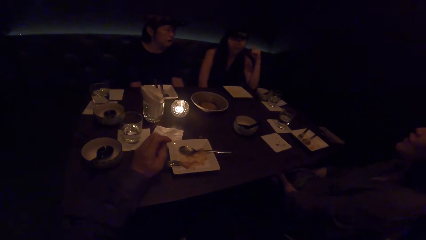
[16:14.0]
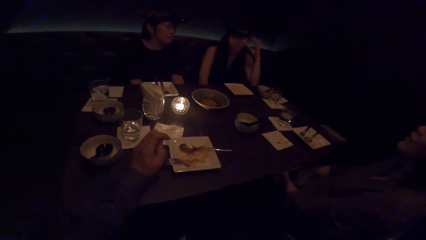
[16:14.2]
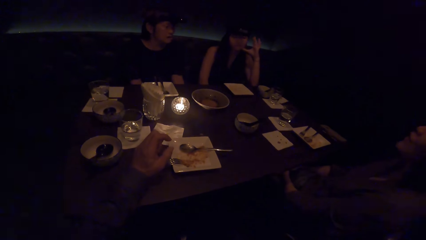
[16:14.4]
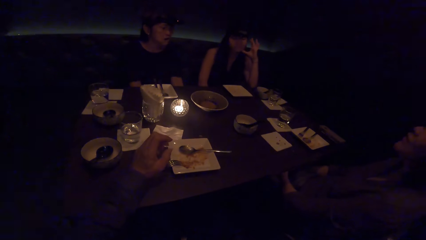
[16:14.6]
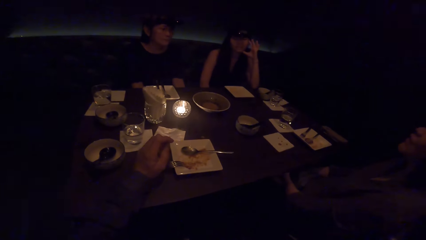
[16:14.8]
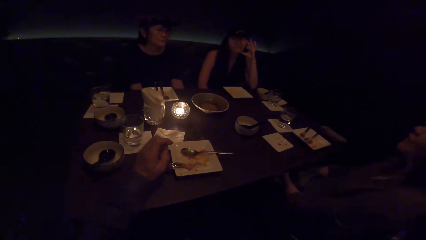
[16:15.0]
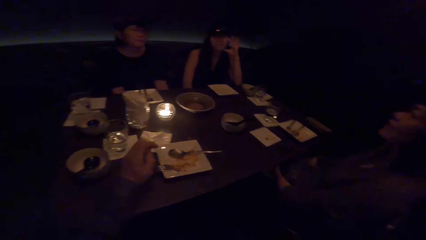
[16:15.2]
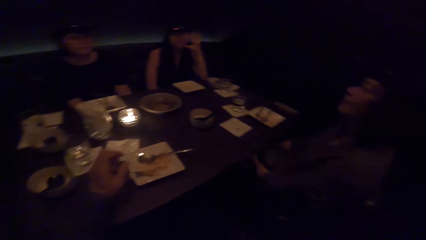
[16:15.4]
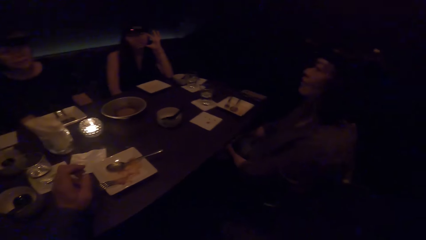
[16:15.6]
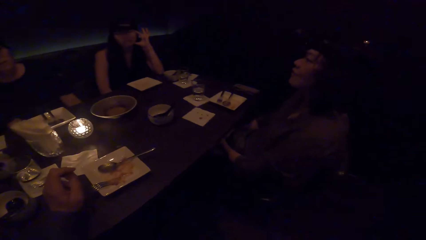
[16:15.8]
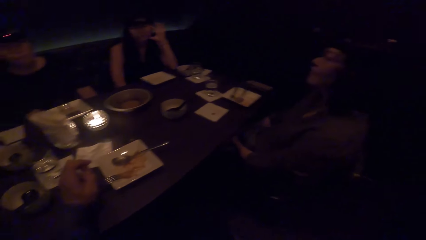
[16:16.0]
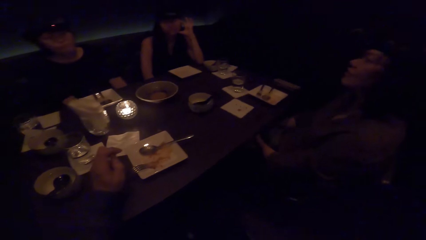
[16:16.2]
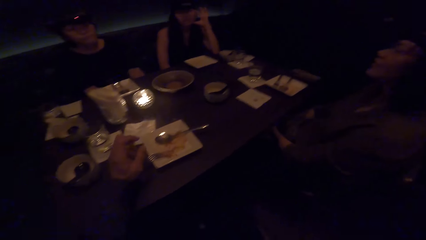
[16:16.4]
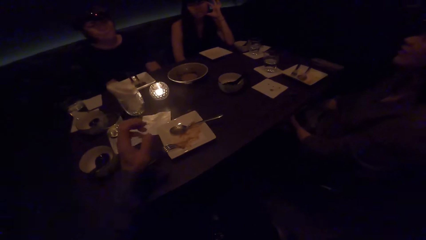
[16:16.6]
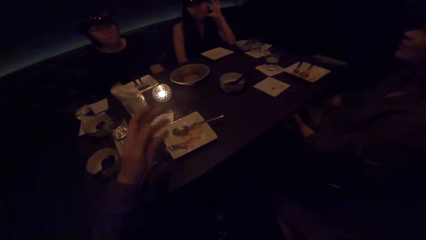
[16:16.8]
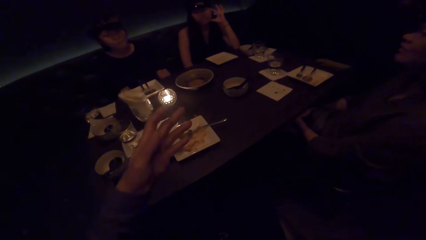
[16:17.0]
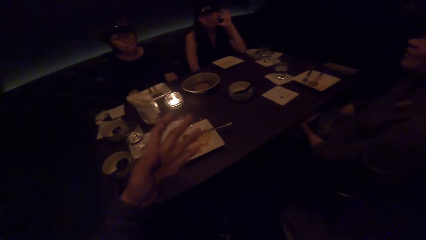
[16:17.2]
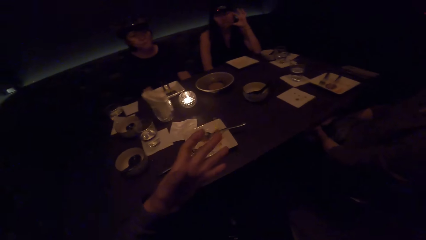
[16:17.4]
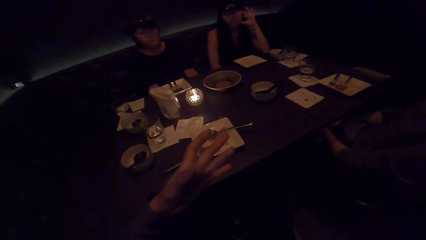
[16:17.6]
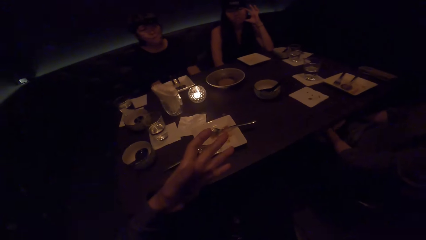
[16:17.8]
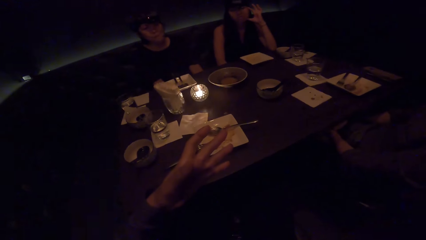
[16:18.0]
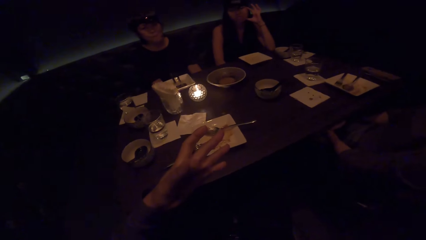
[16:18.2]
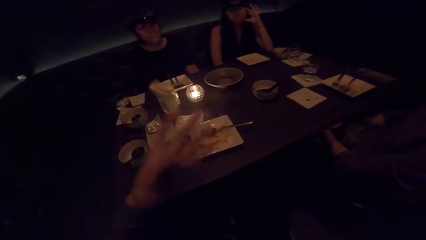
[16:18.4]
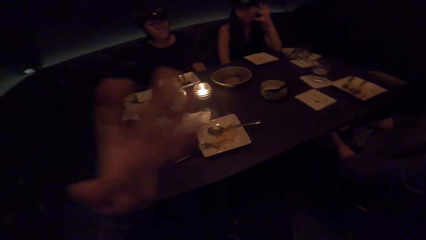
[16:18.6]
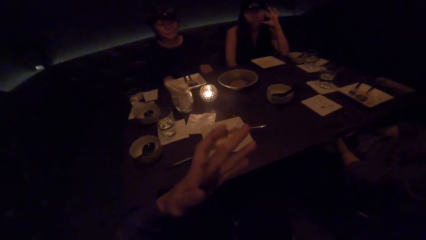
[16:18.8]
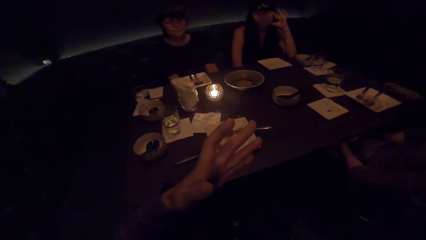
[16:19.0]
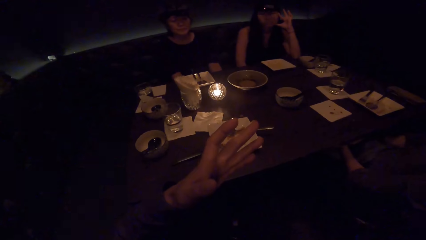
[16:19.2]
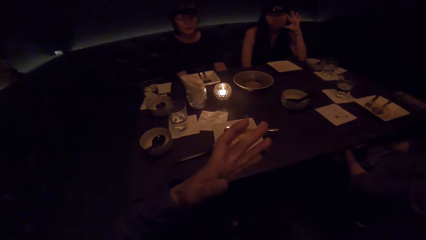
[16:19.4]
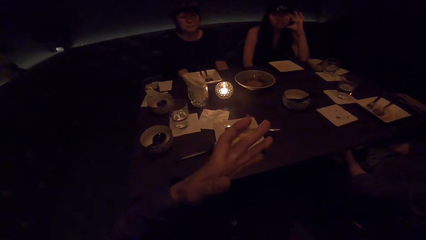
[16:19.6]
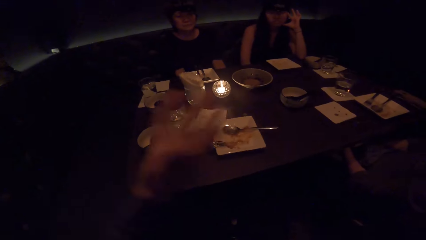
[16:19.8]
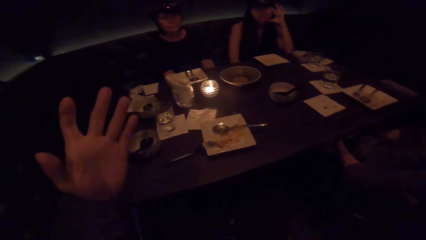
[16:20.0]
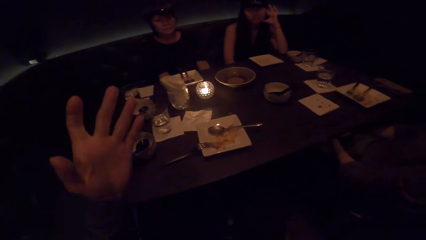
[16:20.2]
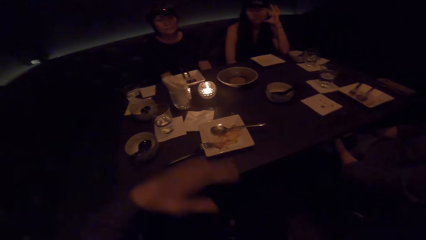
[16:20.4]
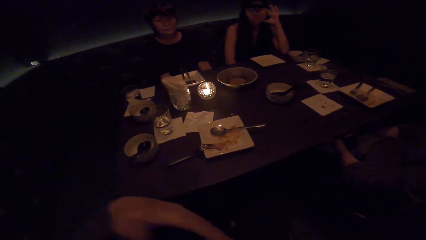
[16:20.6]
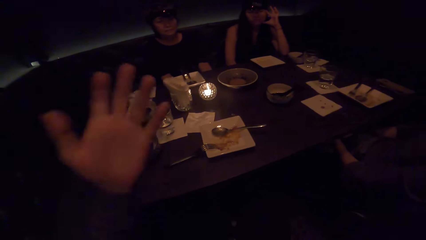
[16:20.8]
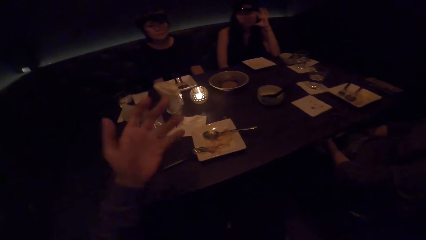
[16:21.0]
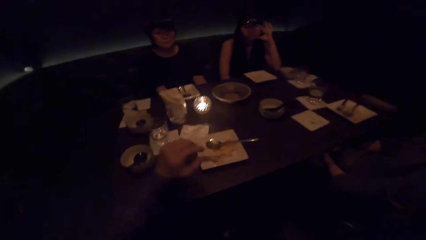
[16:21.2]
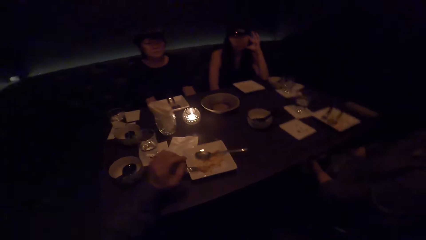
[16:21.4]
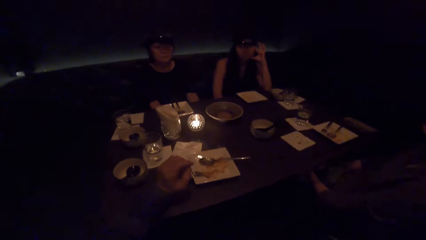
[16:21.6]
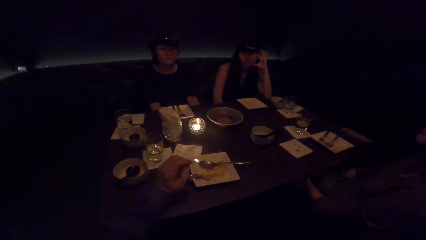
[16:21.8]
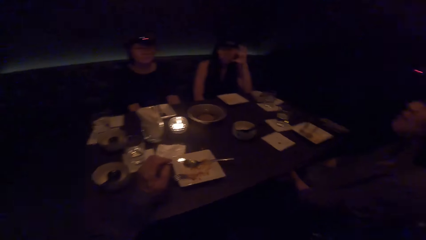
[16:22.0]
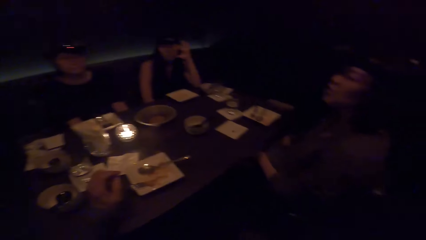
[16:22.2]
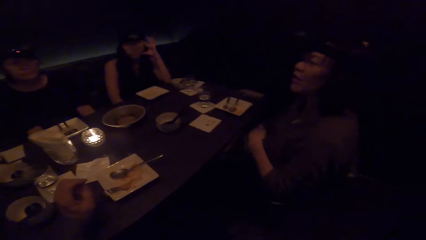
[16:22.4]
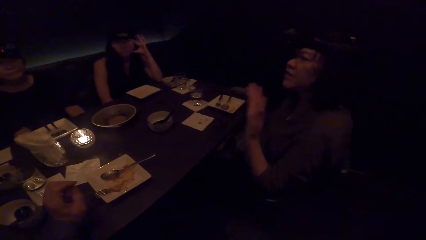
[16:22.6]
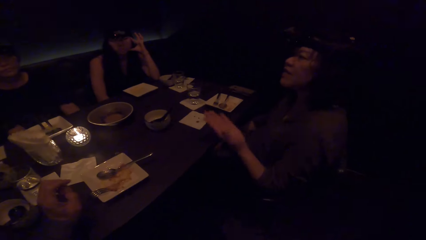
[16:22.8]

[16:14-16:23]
The camera wearer interacts with a lady.

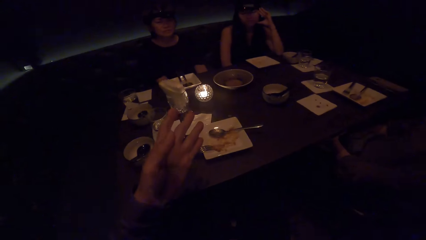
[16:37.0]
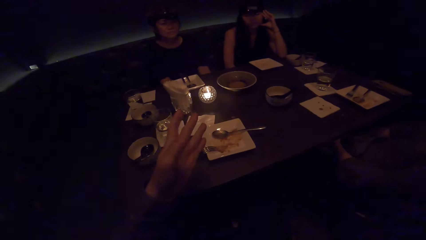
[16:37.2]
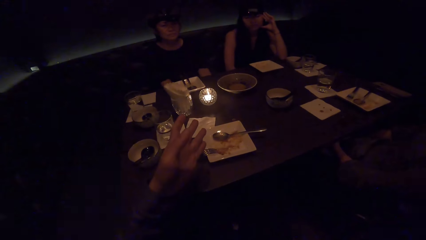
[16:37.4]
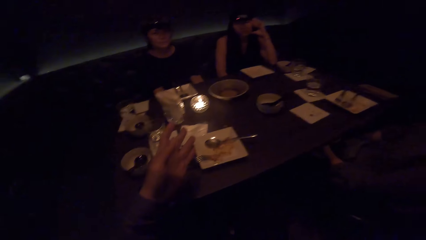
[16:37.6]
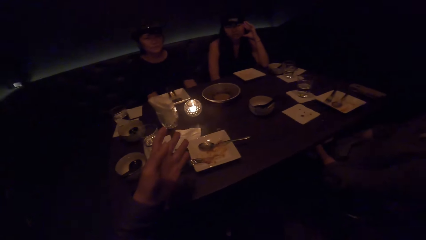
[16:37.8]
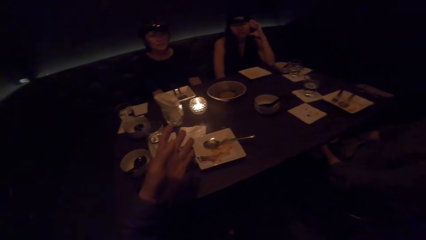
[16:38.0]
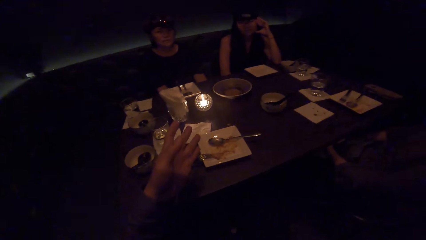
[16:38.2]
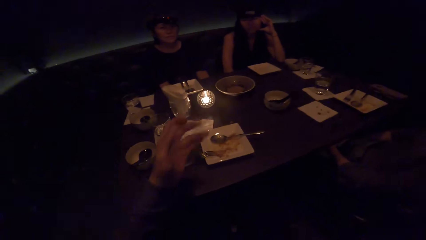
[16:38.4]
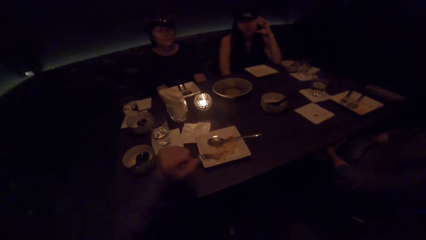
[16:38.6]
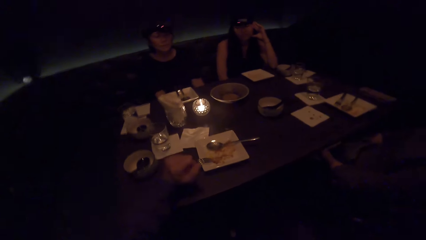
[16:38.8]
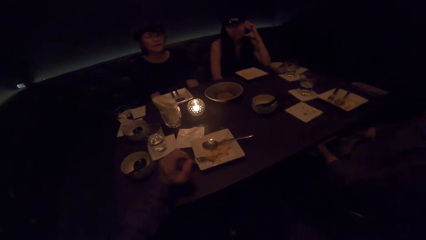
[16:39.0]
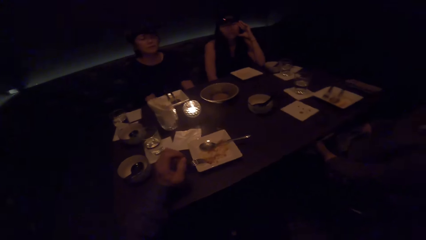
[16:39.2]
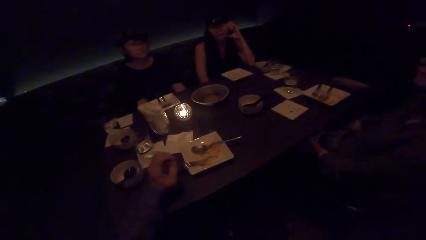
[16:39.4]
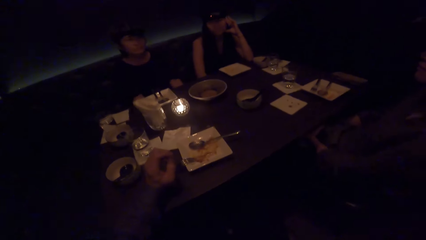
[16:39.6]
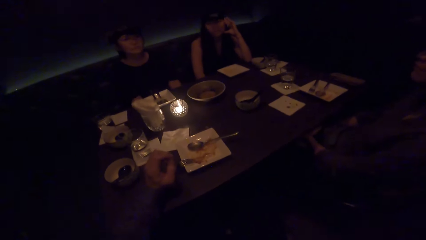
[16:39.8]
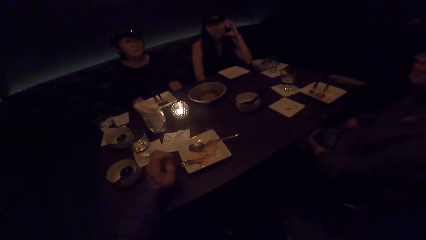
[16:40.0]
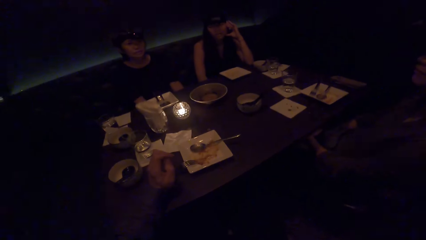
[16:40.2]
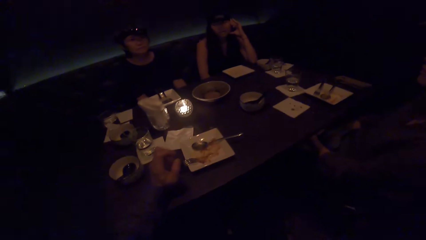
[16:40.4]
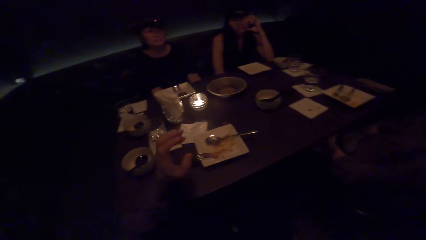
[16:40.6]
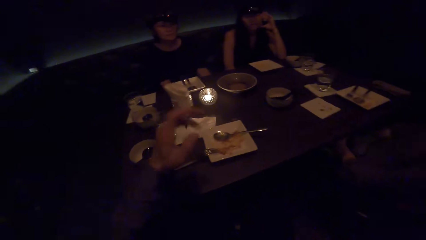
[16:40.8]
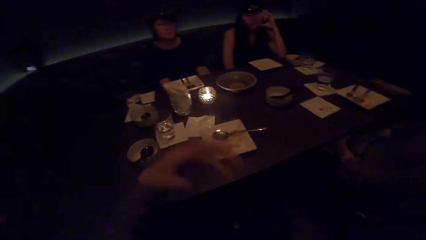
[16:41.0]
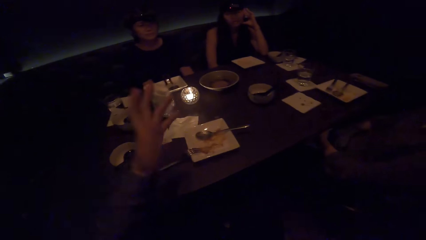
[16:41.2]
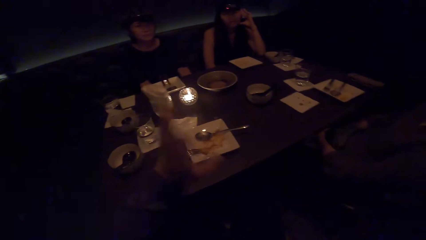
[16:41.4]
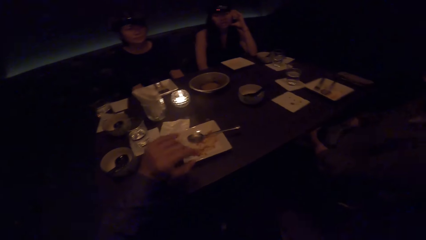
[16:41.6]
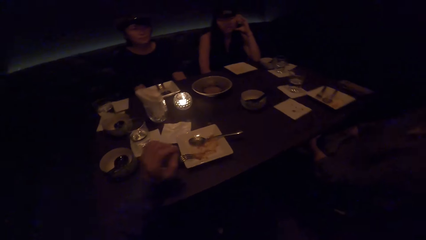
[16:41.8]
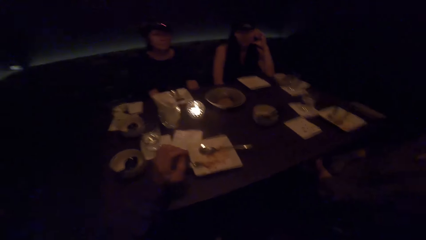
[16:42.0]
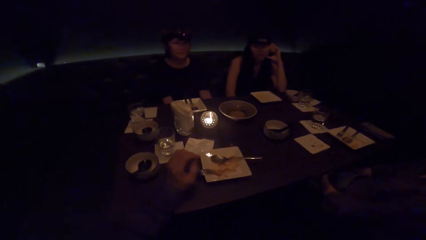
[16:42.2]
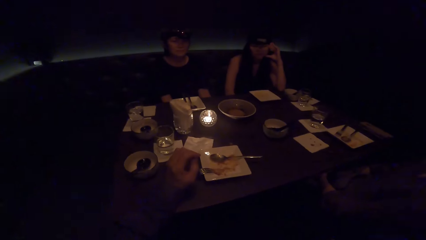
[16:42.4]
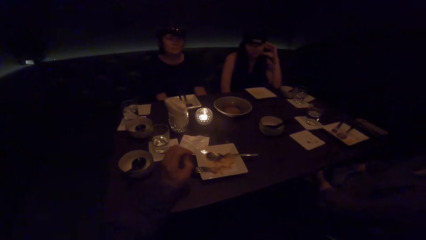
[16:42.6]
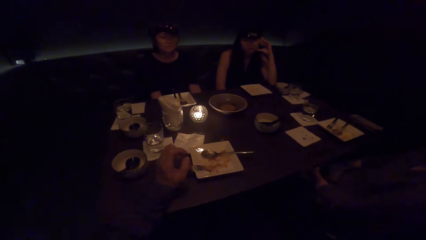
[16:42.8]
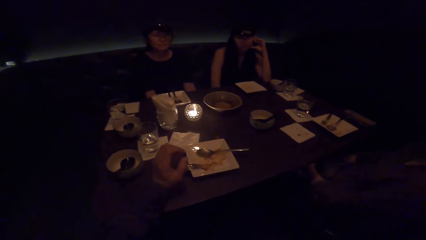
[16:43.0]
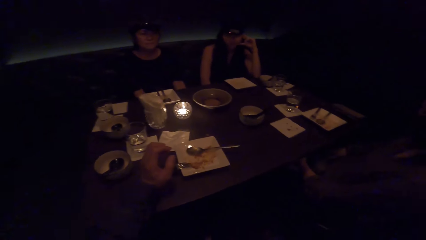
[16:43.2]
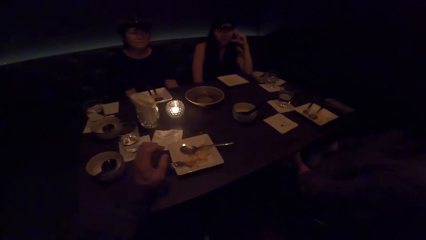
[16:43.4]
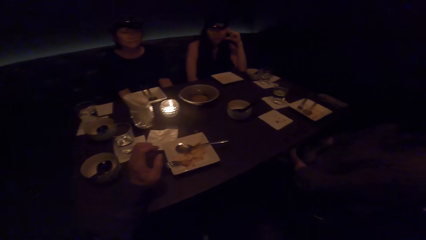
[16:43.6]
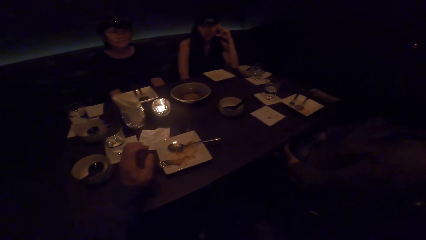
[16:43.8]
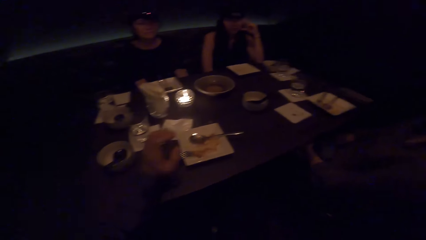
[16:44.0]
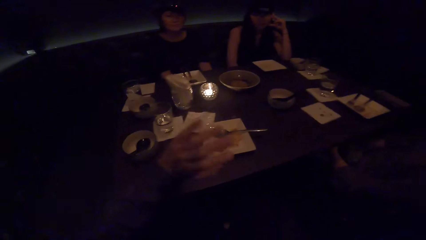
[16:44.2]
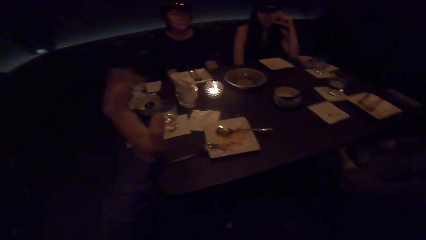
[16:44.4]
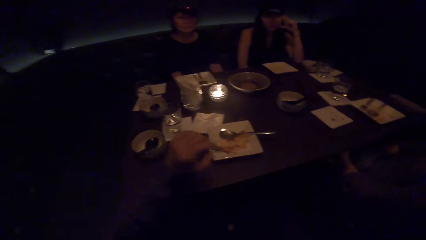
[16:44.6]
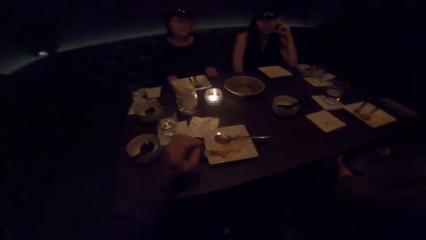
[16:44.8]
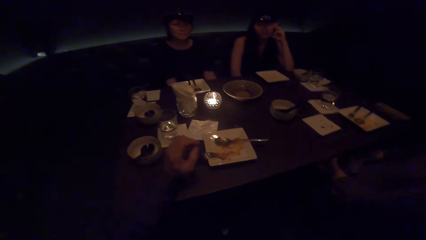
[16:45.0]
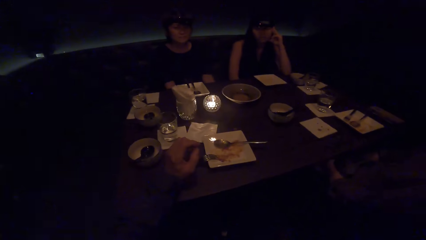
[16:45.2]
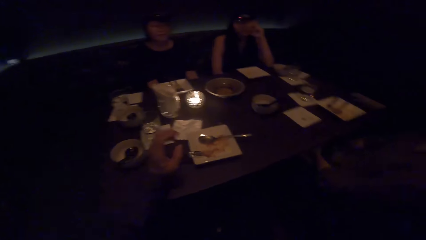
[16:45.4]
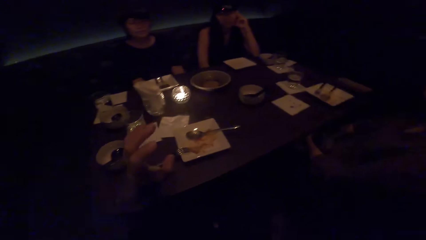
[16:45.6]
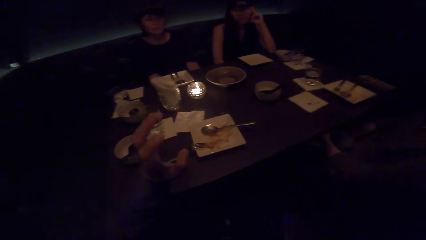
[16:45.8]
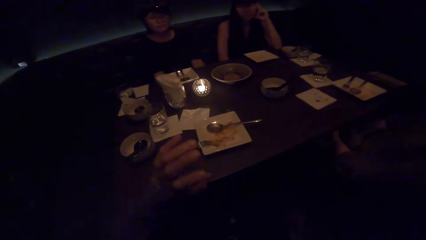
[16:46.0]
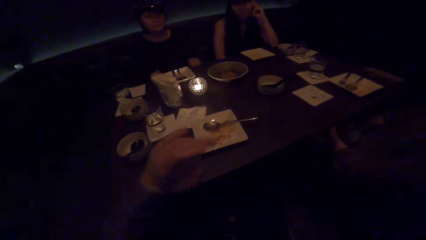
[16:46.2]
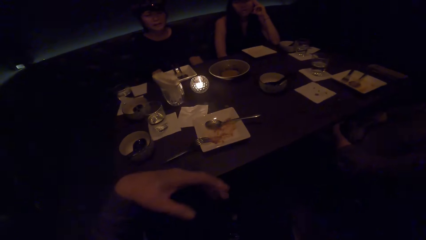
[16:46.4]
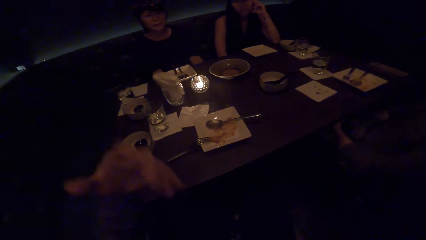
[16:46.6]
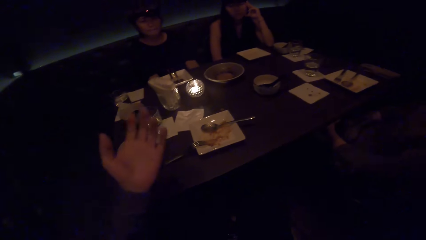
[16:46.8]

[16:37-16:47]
A woman nods her head. Another woman nods her head. The camera wearer interacts with a third woman.
